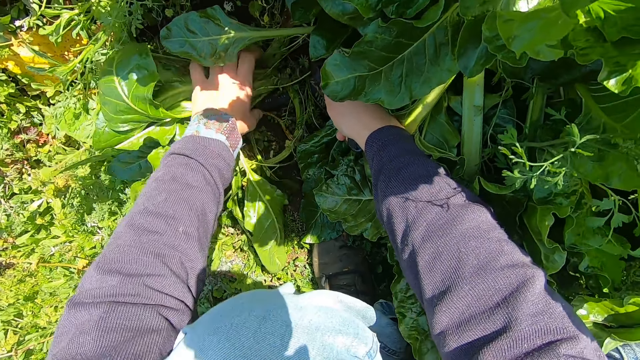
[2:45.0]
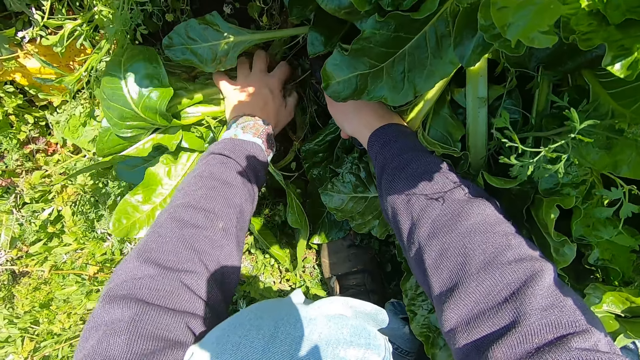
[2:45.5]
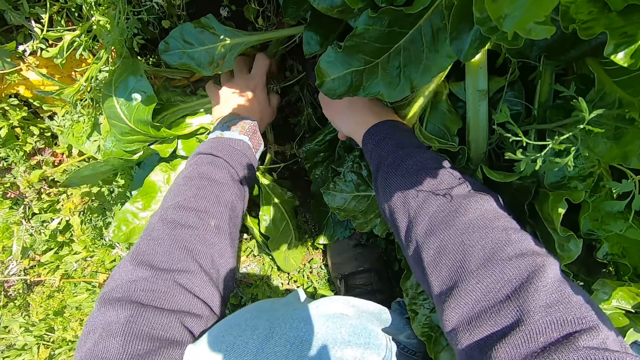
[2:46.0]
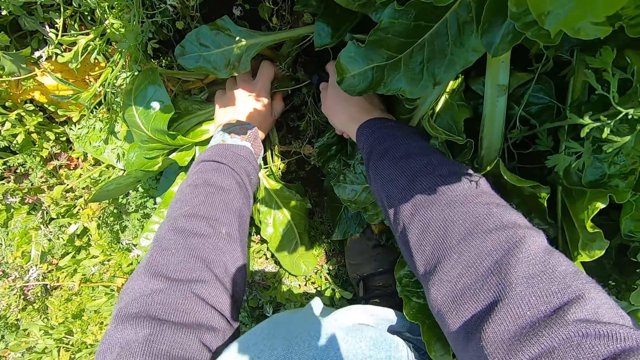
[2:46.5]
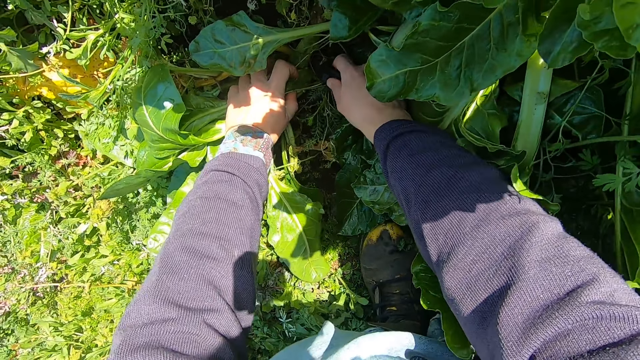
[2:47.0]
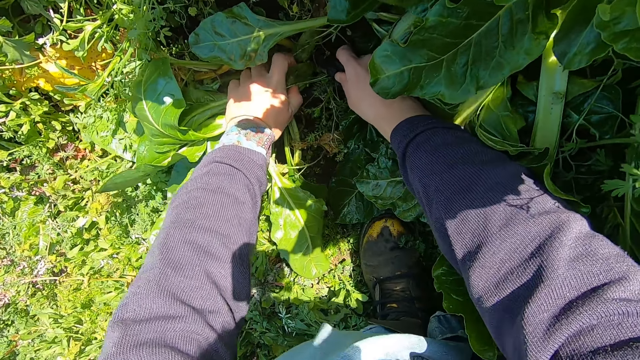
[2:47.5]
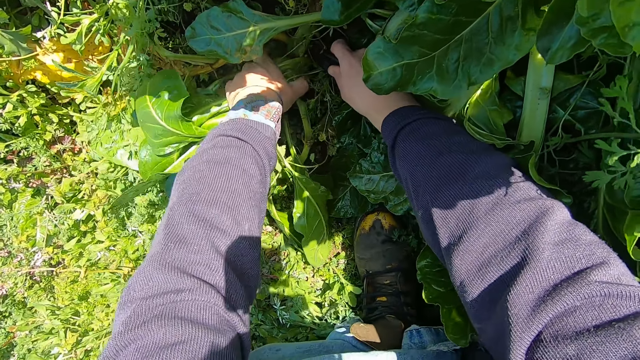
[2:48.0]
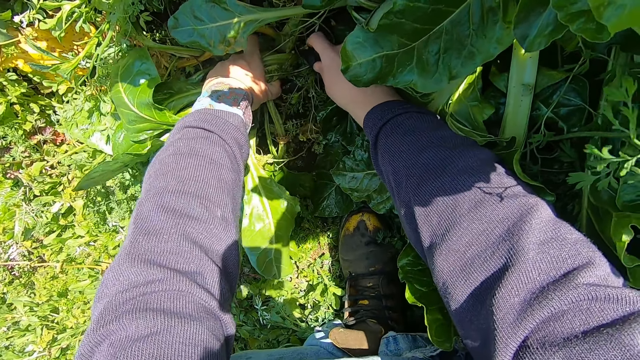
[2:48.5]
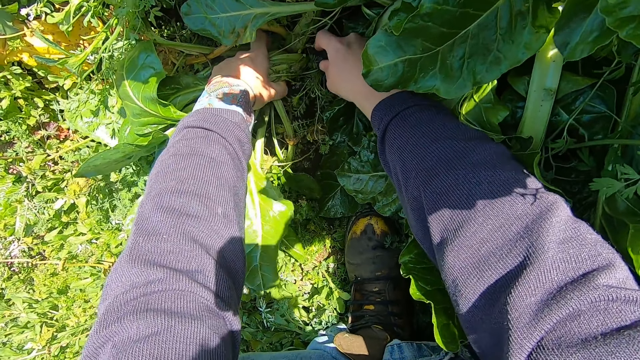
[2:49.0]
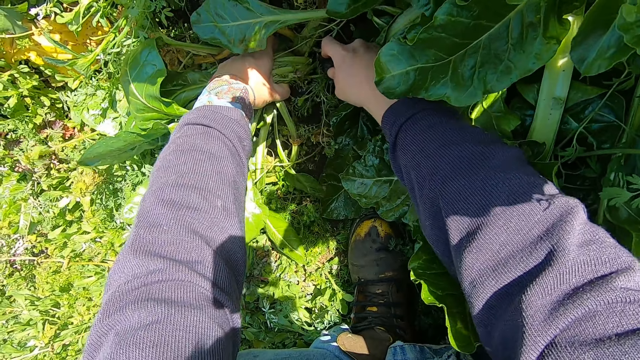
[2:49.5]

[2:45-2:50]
The camera wearer cuts the plant.

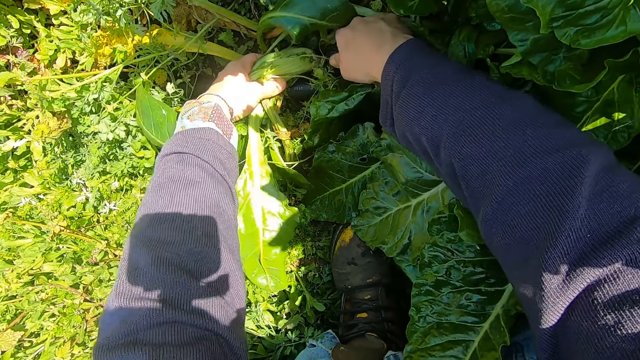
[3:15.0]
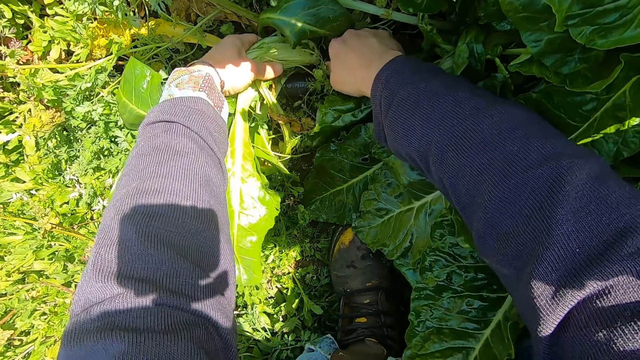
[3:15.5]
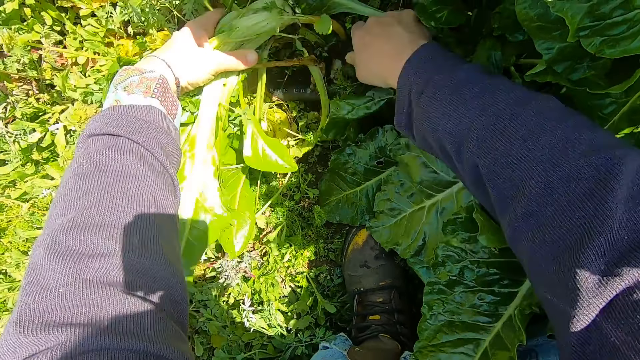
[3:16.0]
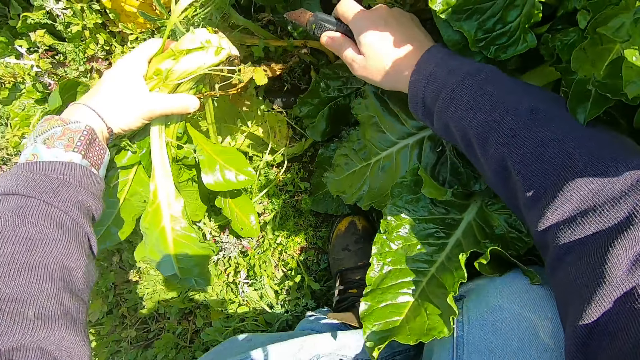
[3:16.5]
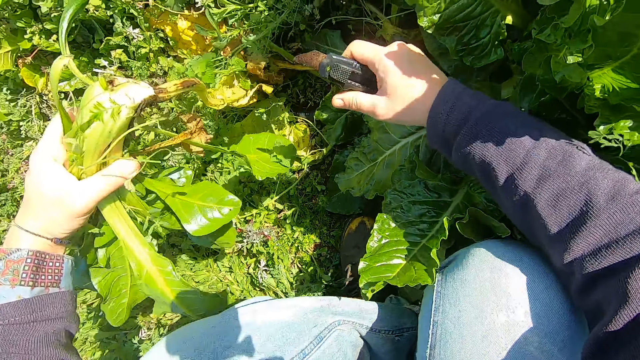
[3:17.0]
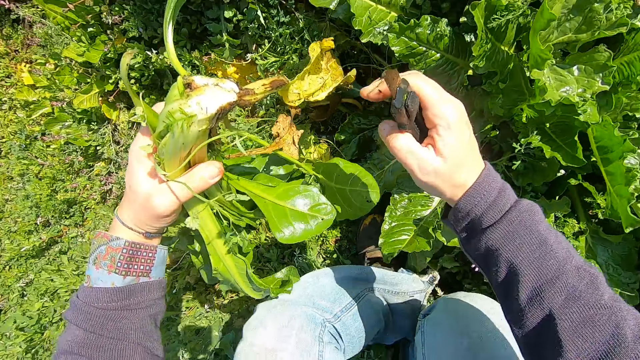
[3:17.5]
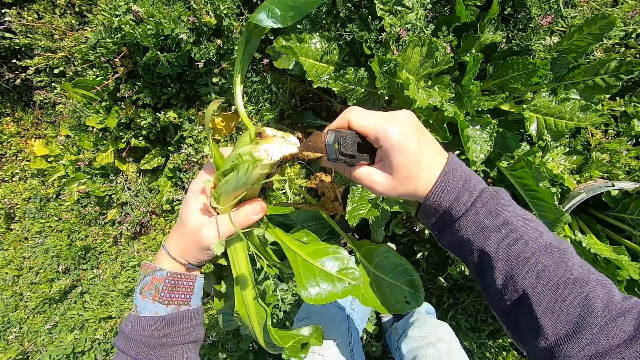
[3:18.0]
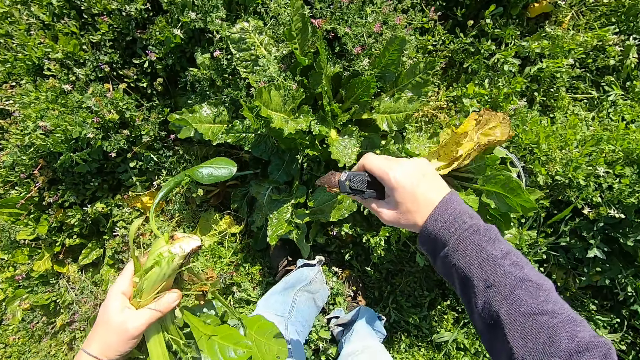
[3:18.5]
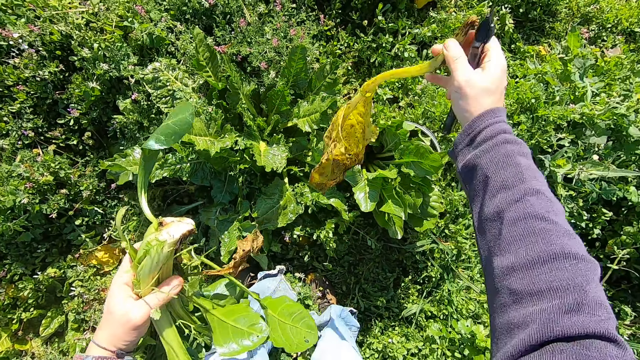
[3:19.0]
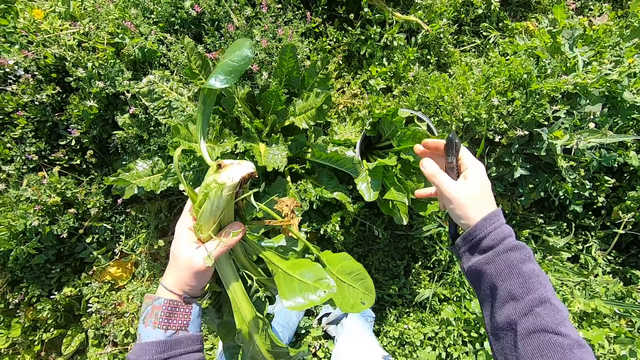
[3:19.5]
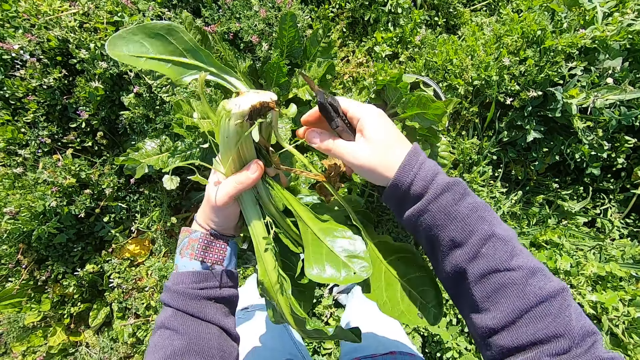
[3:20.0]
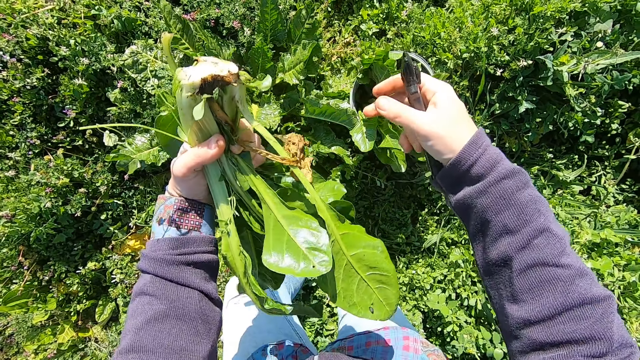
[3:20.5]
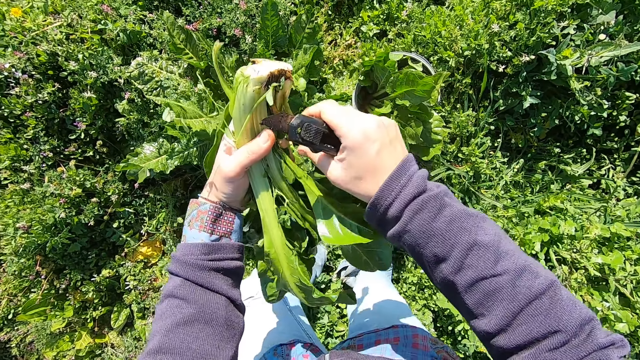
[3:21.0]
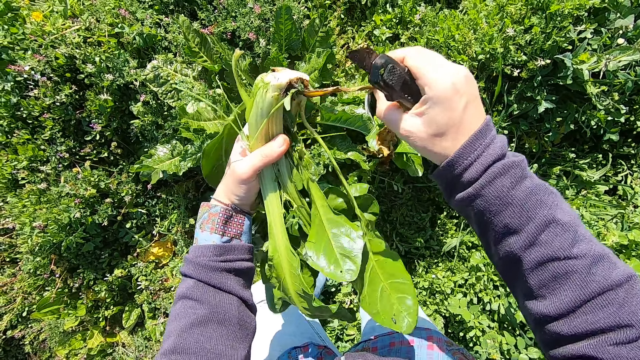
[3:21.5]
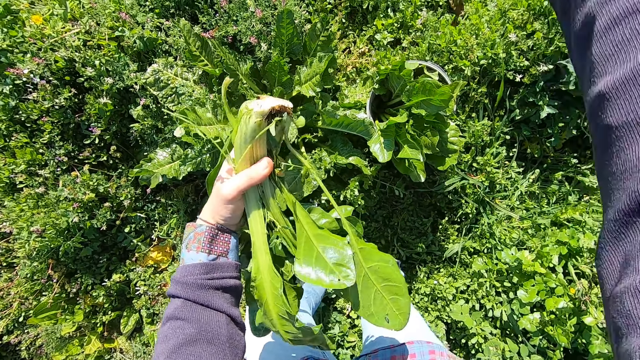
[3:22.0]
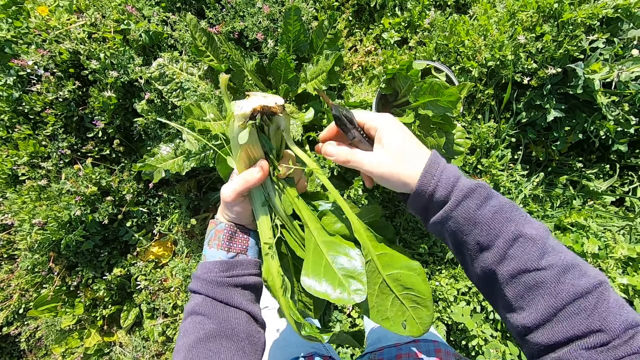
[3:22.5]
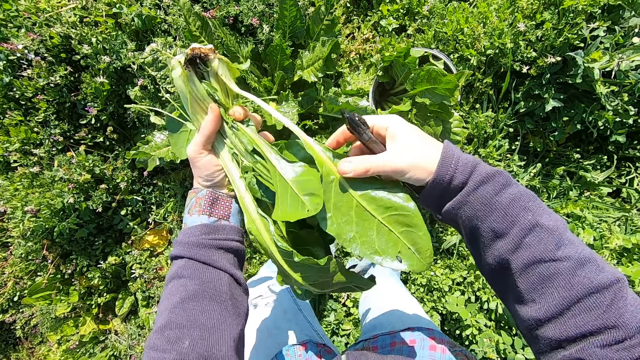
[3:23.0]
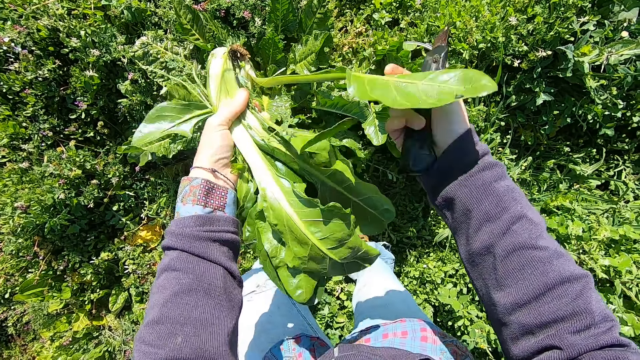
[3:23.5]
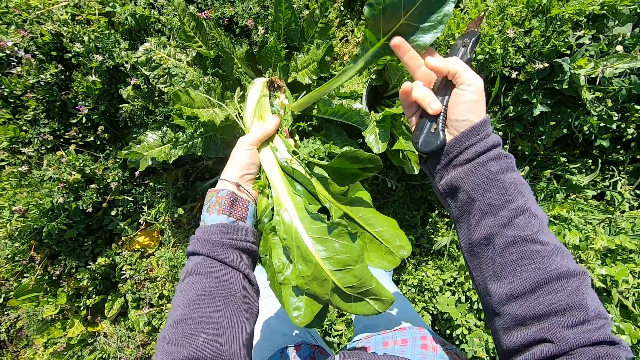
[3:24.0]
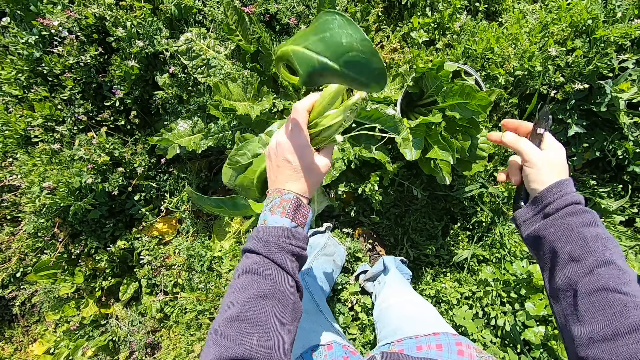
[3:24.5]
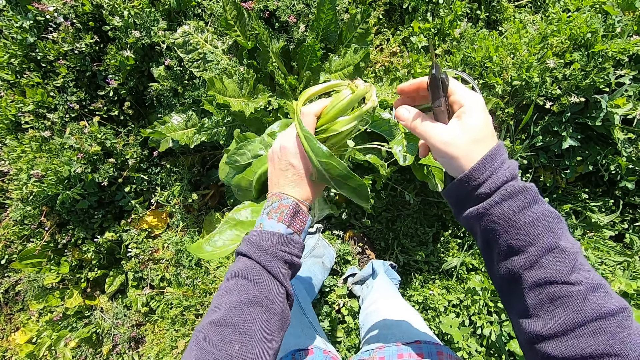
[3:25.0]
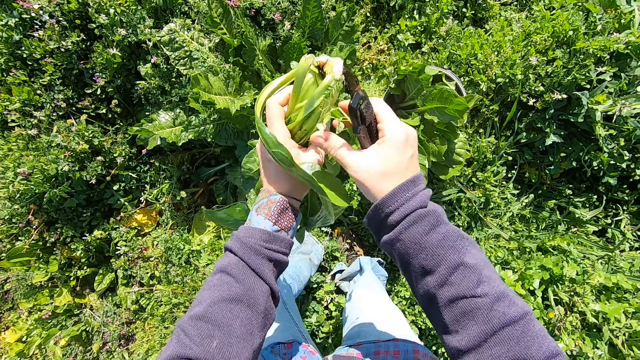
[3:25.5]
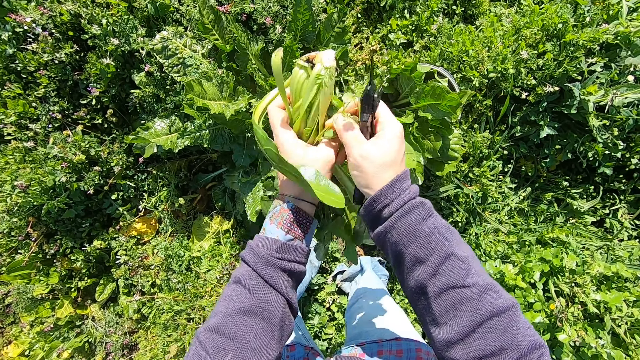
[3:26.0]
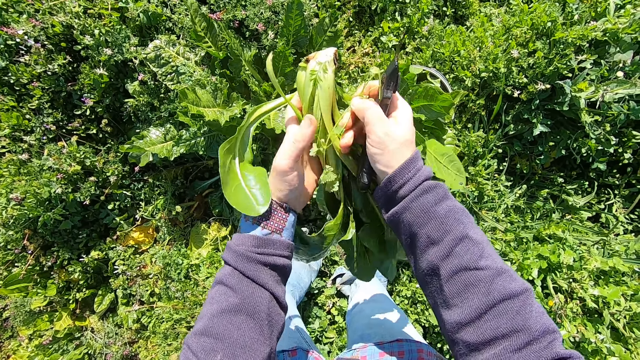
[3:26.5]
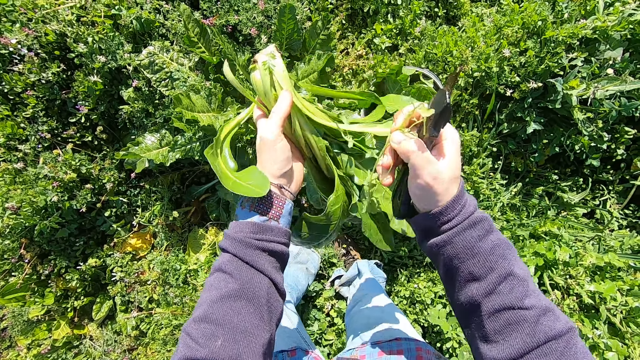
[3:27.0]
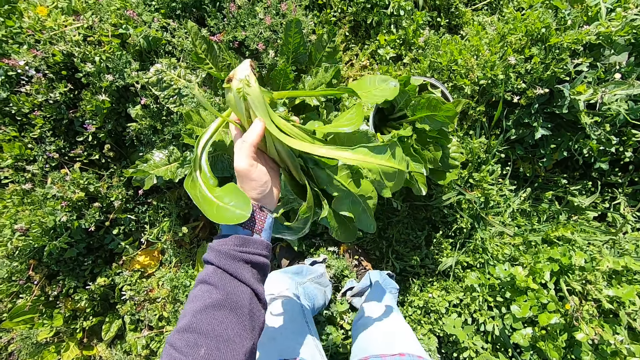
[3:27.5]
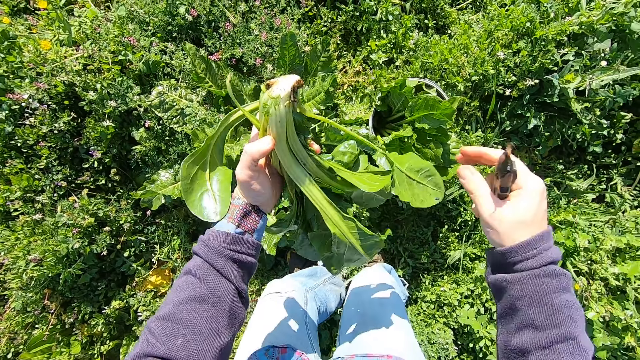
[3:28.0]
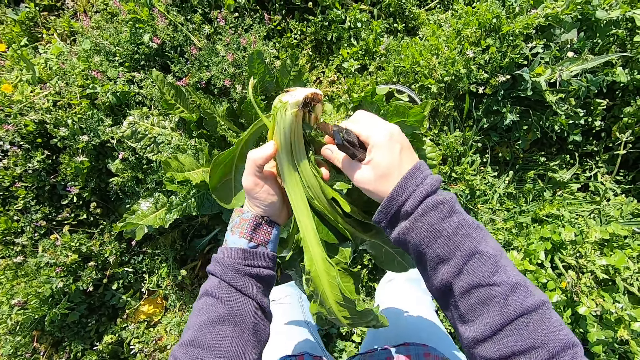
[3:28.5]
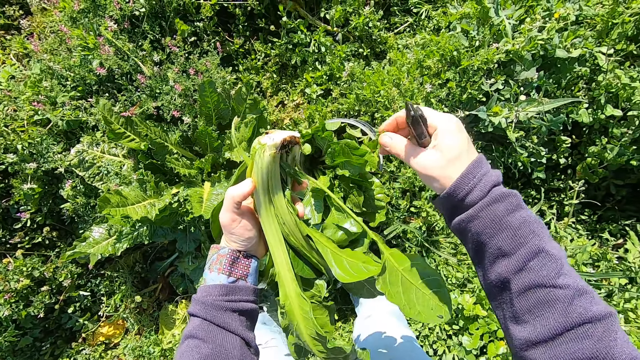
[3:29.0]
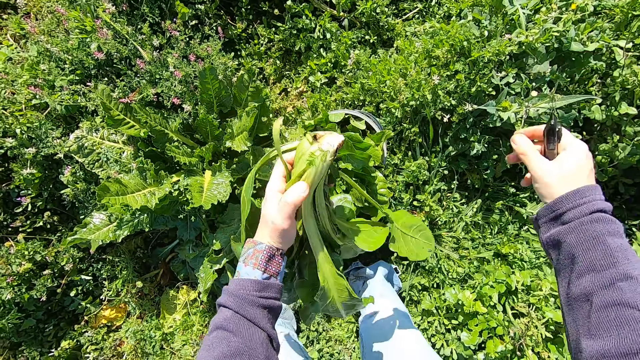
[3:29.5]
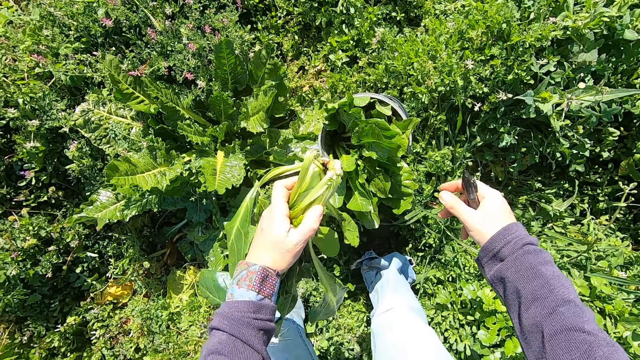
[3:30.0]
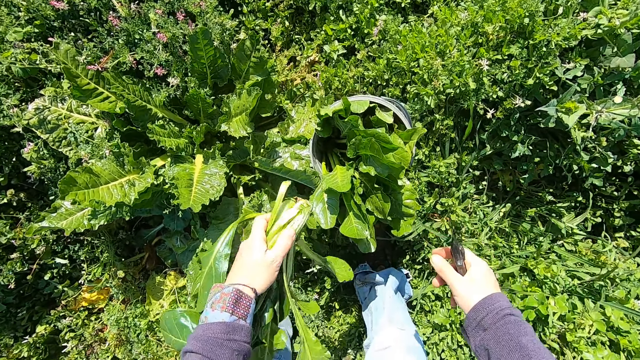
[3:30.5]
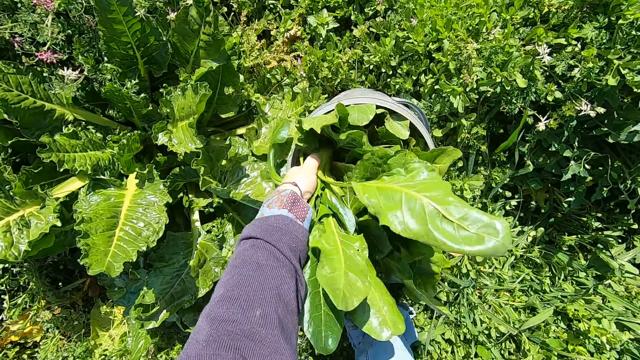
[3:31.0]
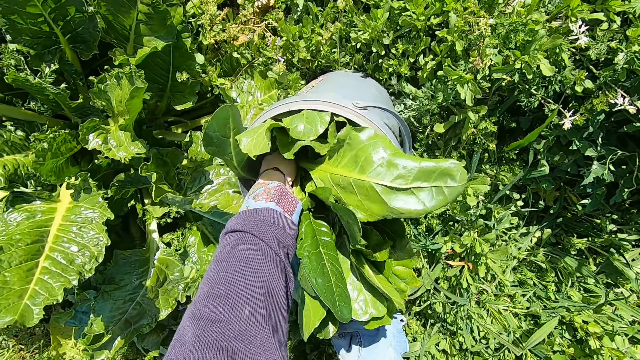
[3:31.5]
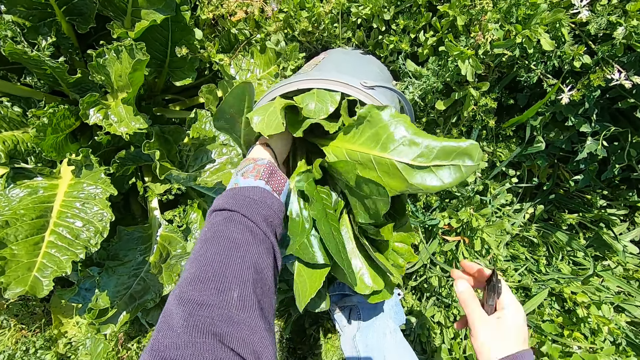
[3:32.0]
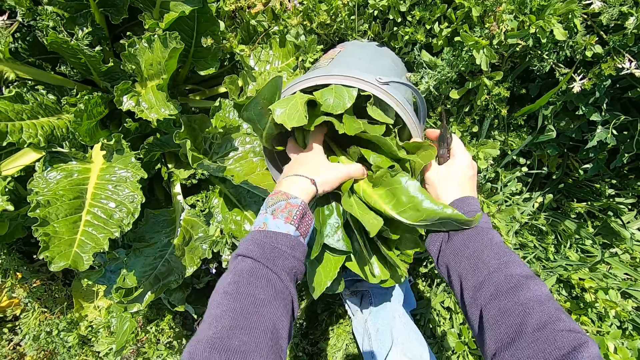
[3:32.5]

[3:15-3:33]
The camera wearer brings out the cut plant. He stands up with the plant. He plucks a leaf from the cut plant and throws the leaf away. He plucks a leaf from the cut plant. He touches a leaf. He picks some parts from the cut plant and throws the part away. He picks a small part from the cut plant and throws the small part away. He puts the cut plant in the bucket with his left hand.
